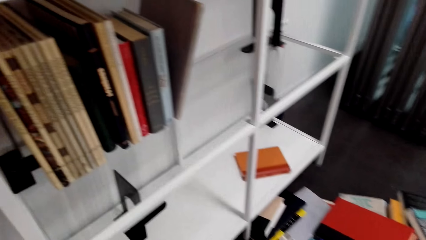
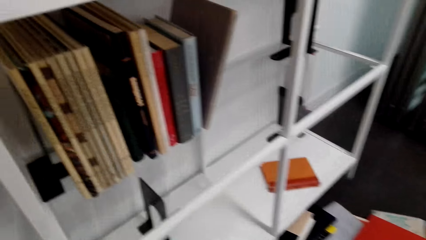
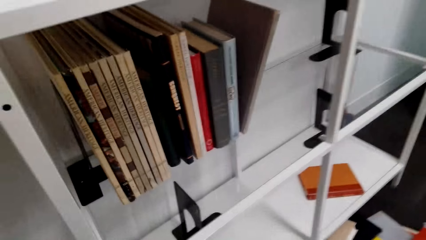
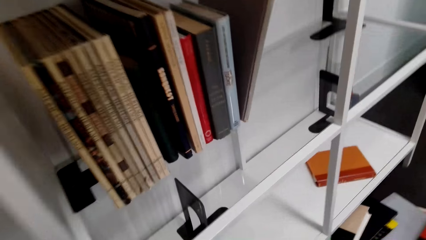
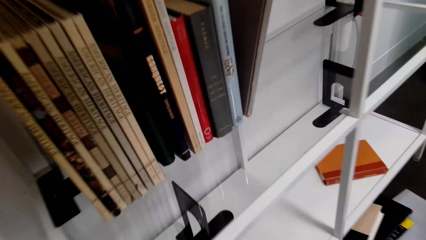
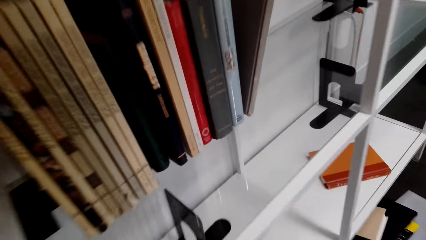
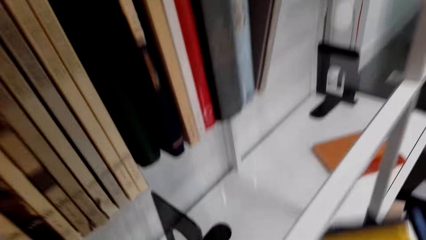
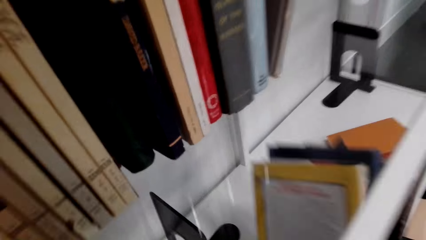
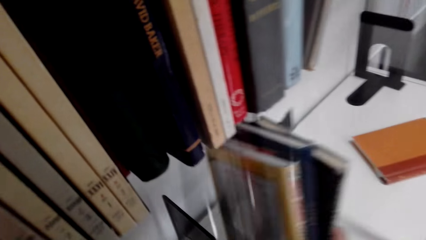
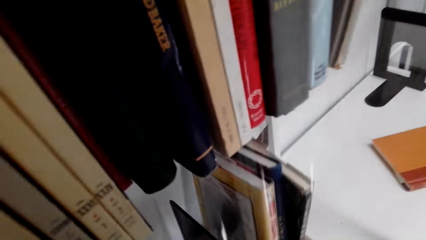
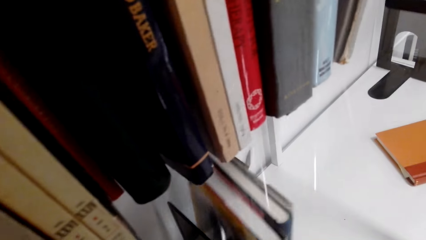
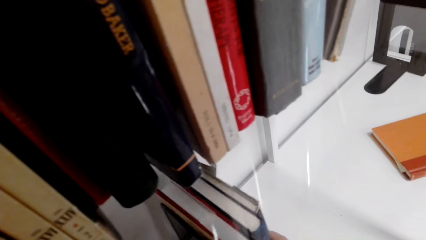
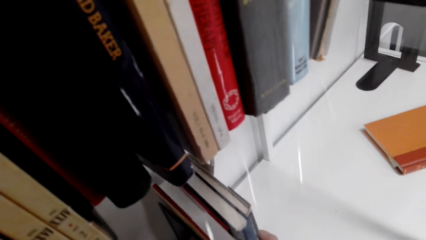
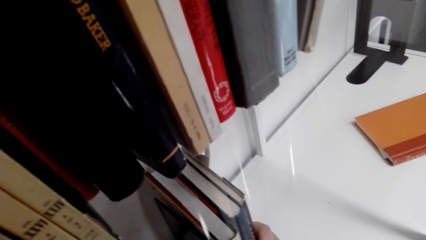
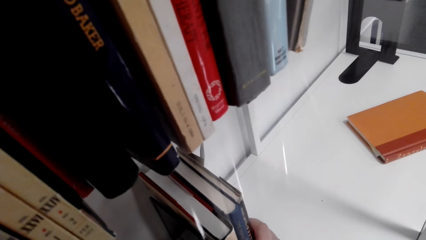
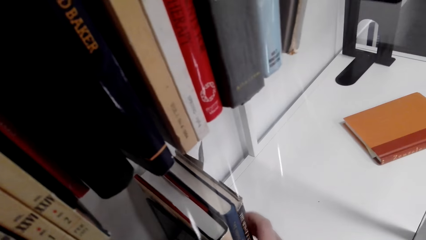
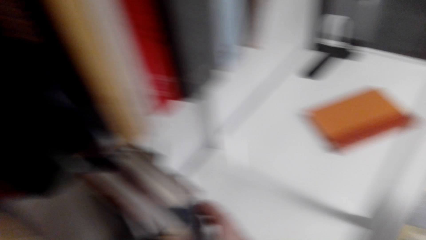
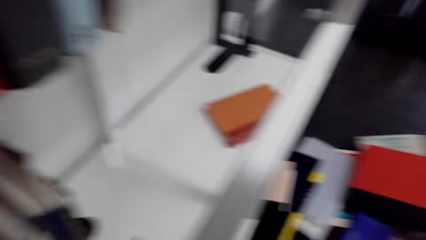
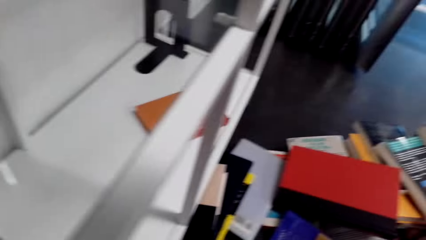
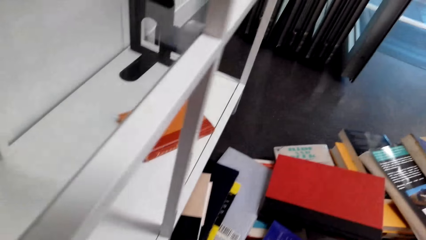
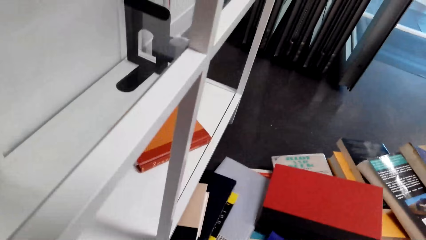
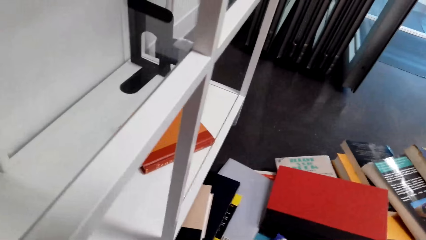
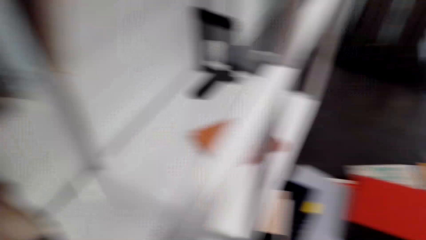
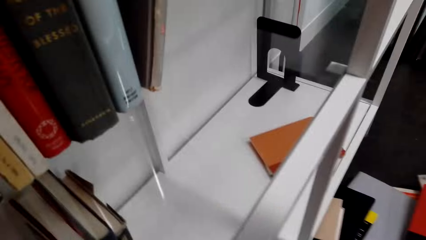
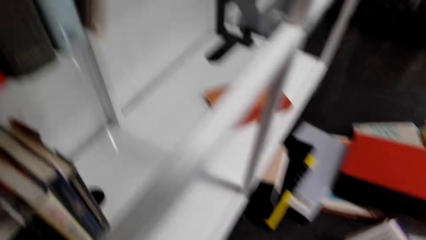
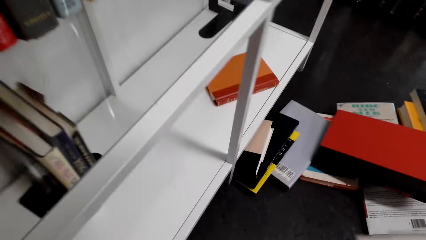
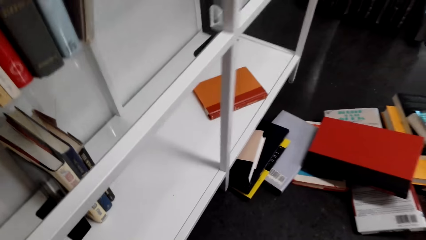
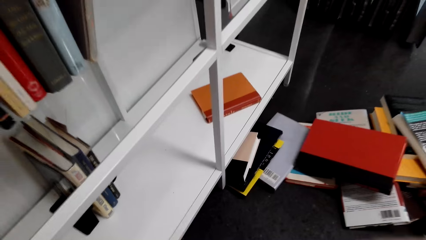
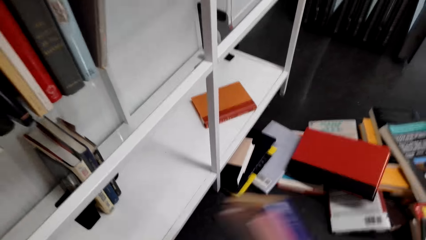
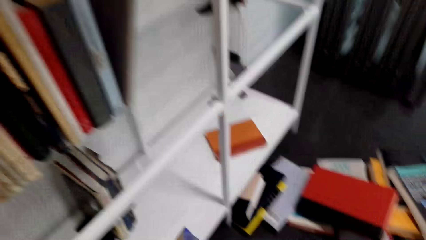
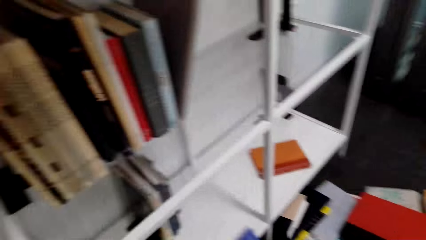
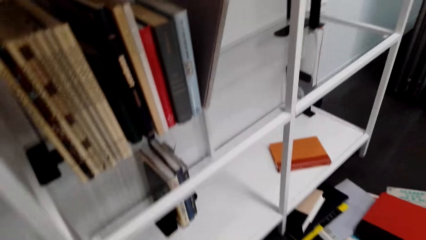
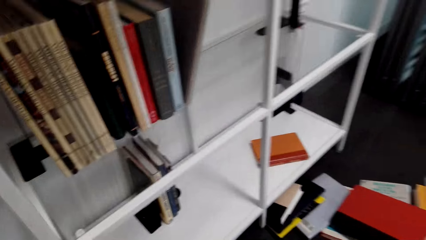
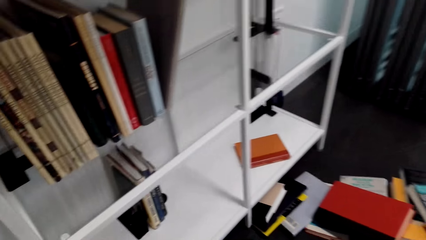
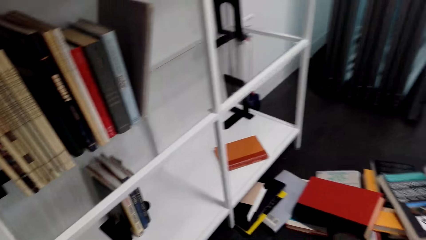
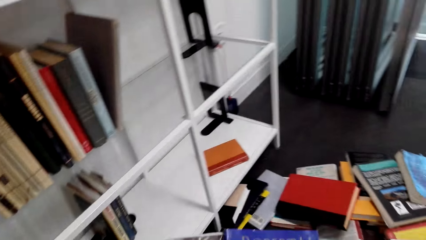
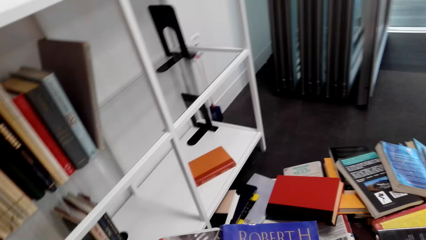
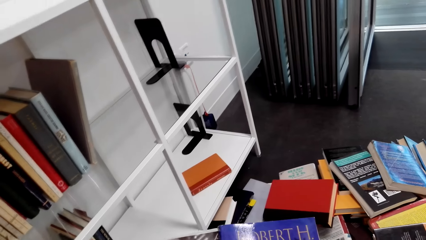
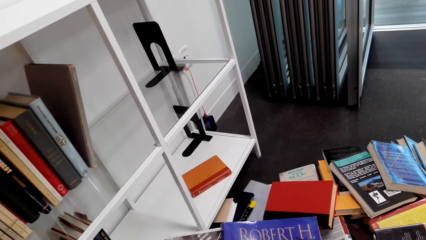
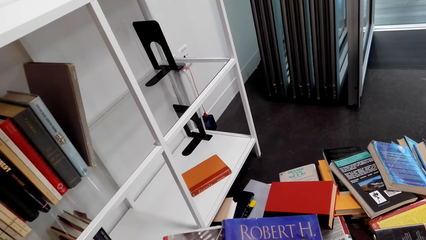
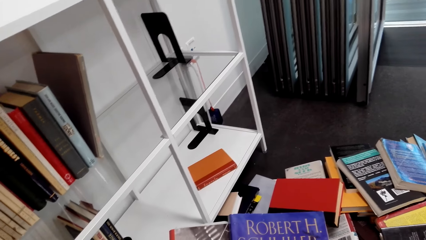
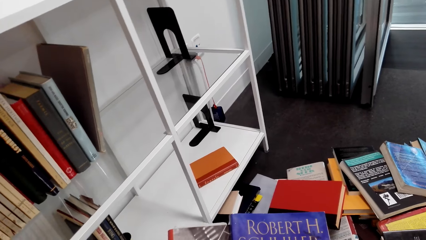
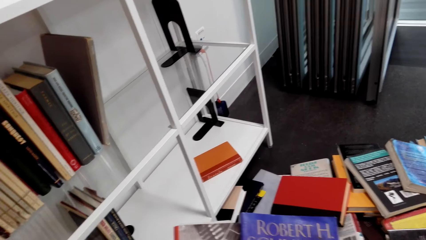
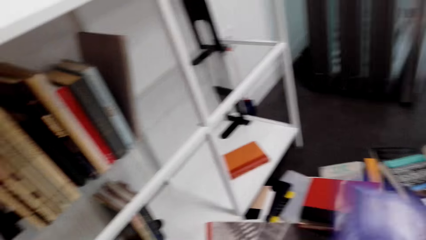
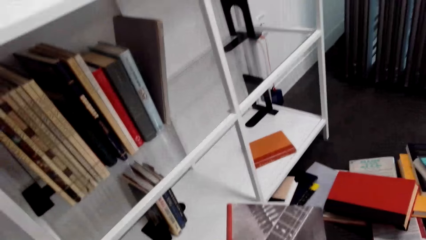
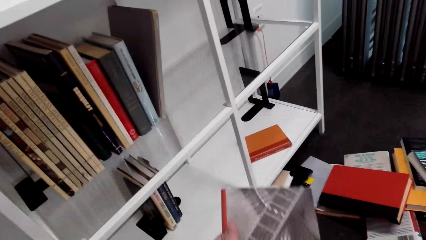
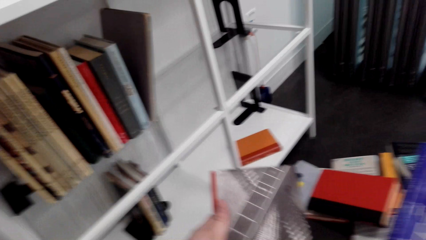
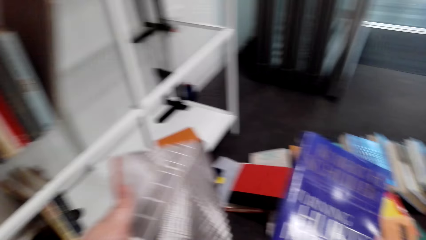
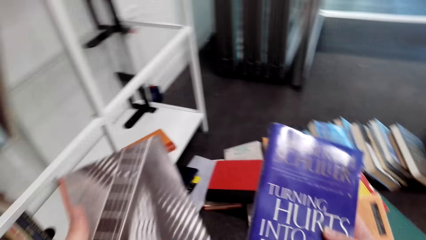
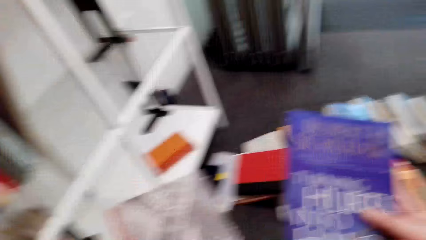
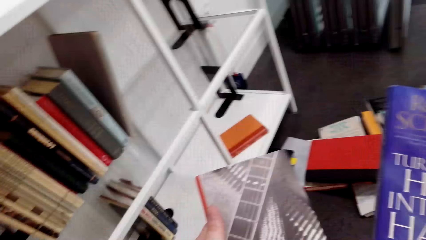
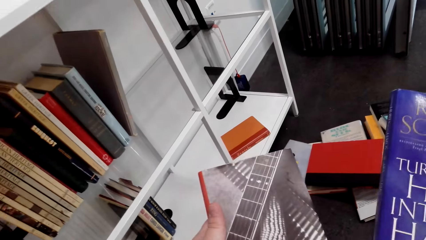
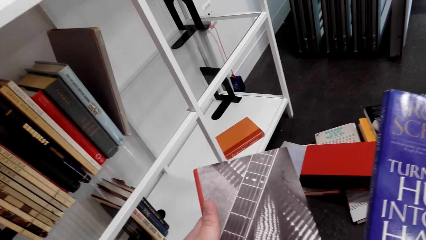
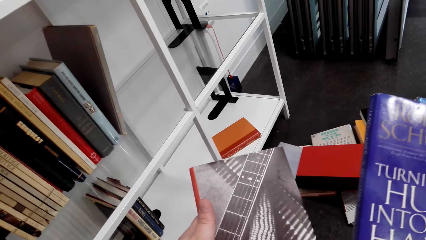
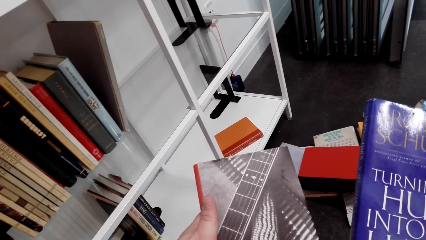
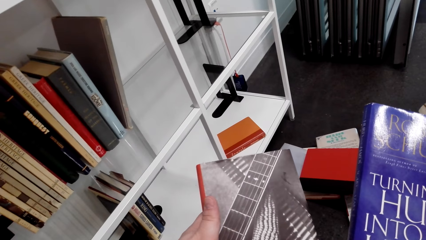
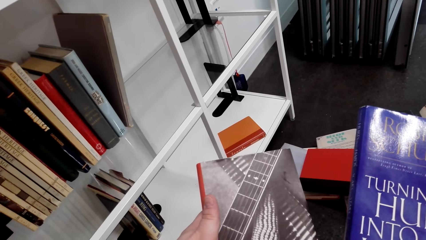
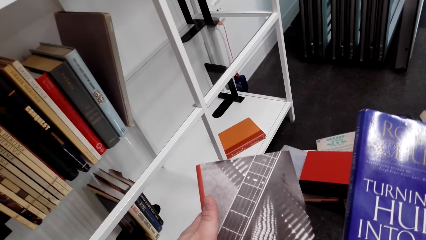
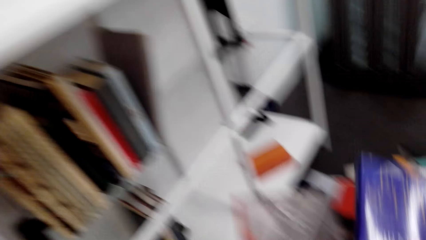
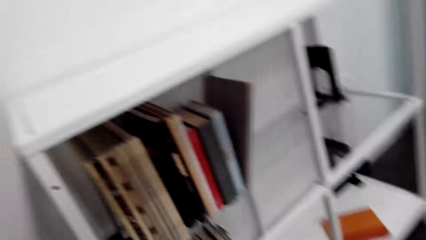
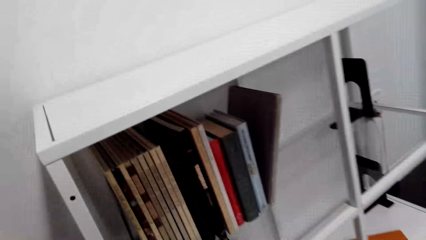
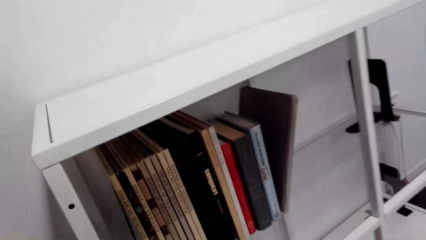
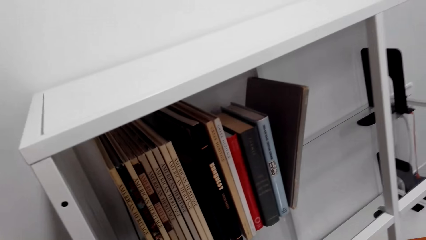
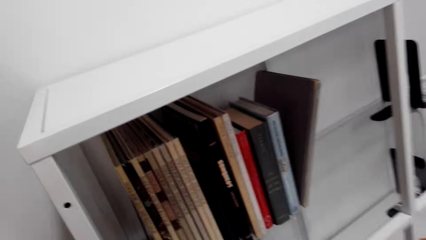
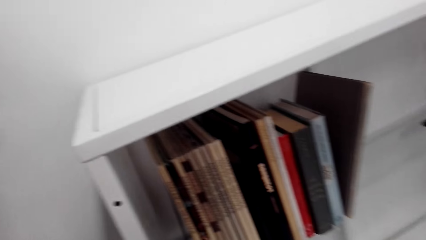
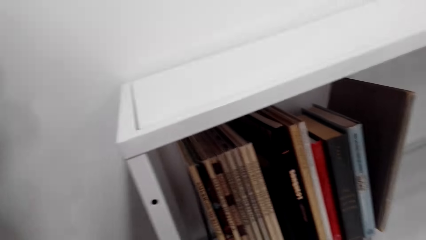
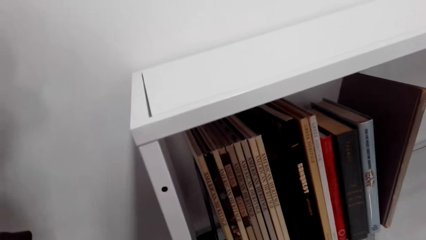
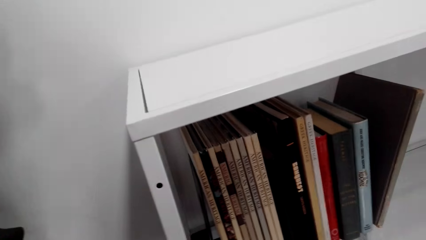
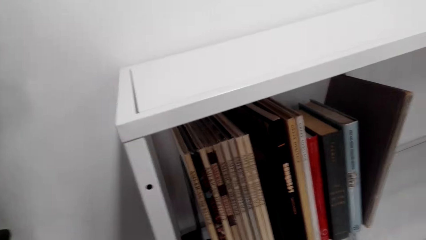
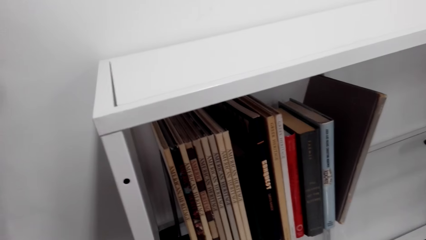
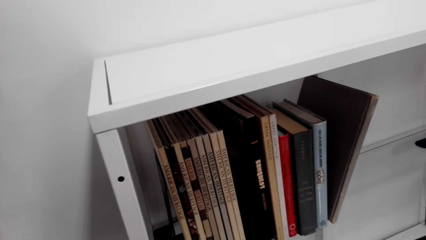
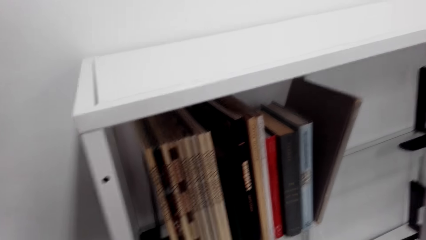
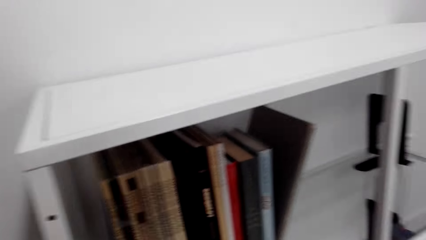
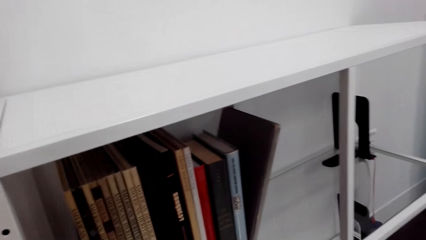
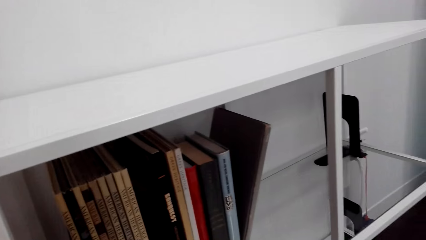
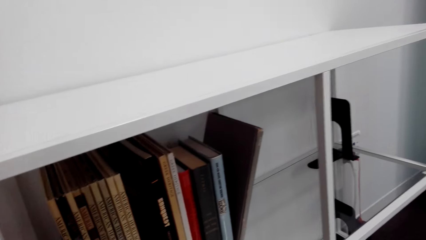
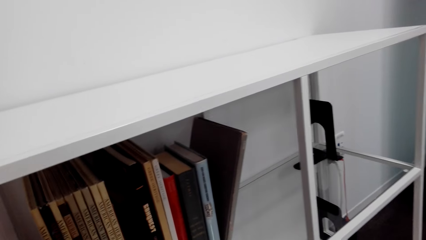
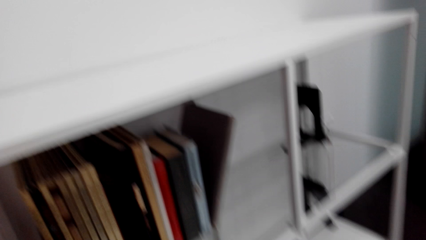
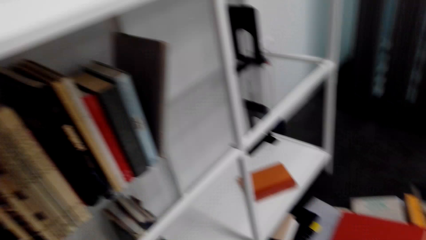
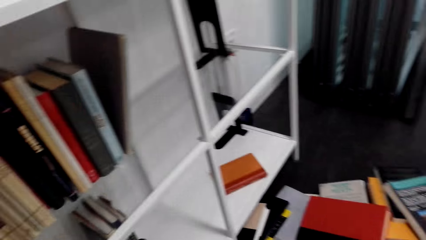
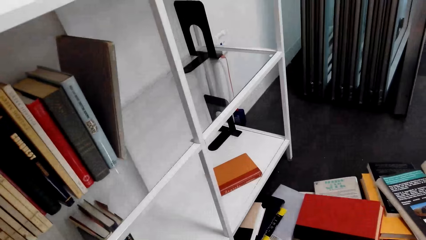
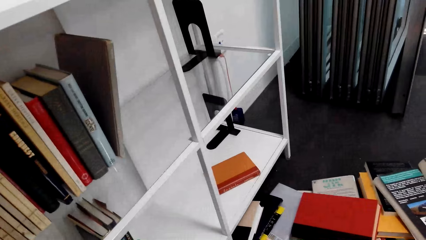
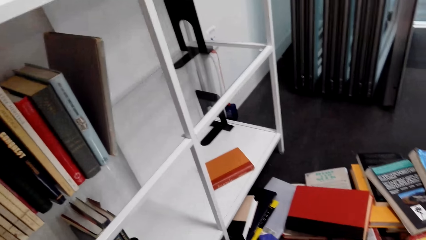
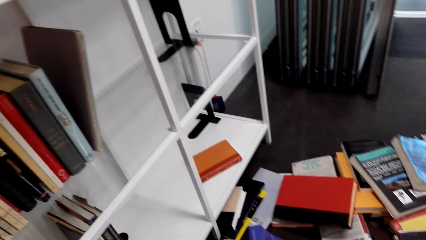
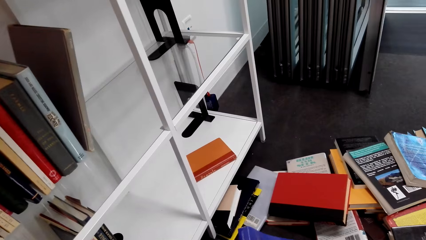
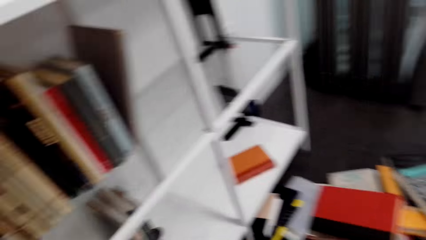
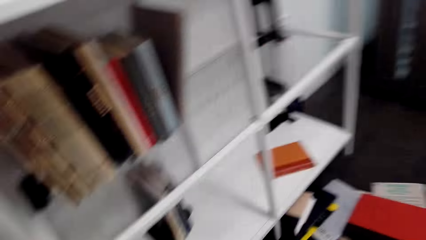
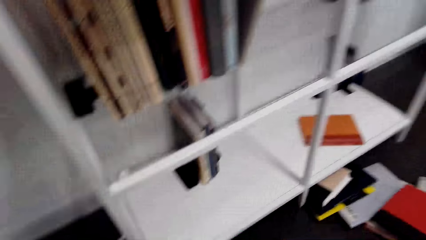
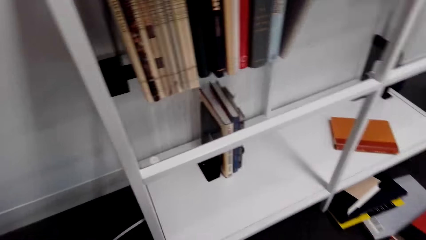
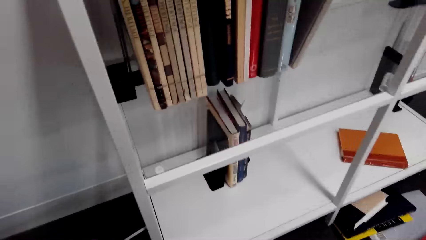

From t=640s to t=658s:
The camera wearer fixes three books on the shelf. They pick books from the floor. They look at the books. They pick a book from the floor. They talk.
